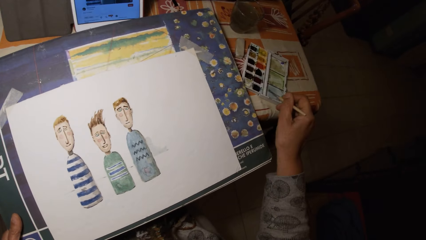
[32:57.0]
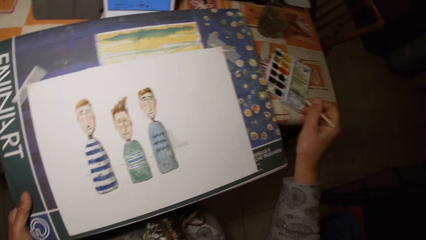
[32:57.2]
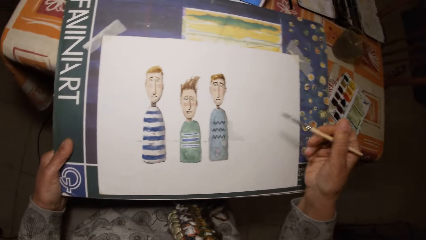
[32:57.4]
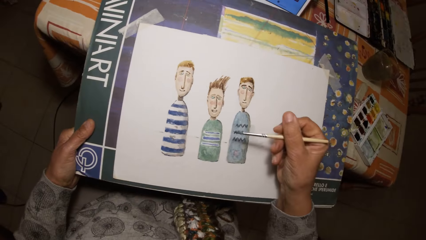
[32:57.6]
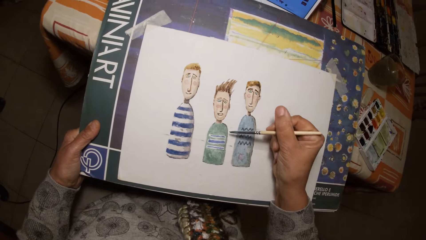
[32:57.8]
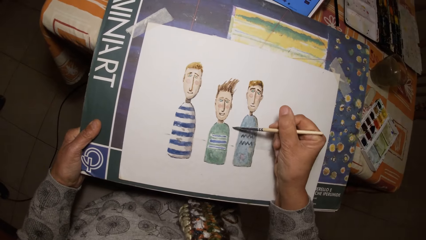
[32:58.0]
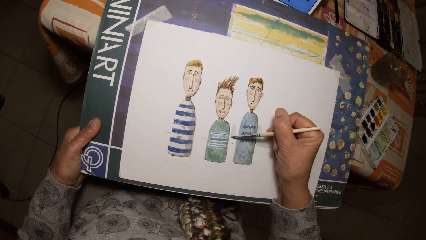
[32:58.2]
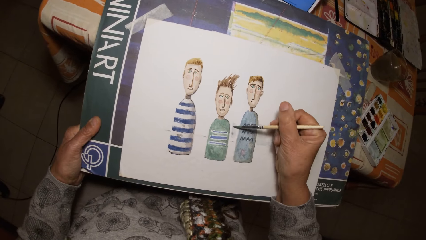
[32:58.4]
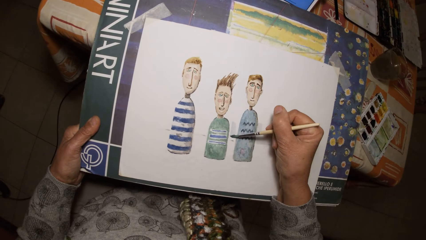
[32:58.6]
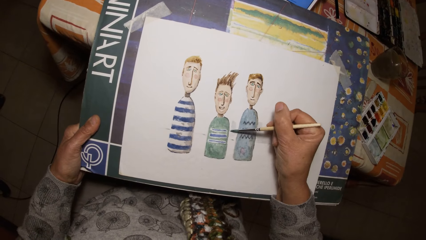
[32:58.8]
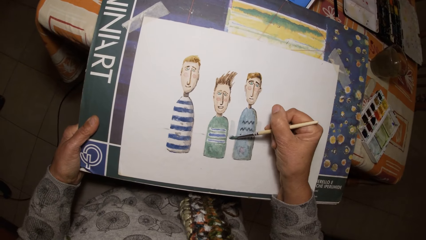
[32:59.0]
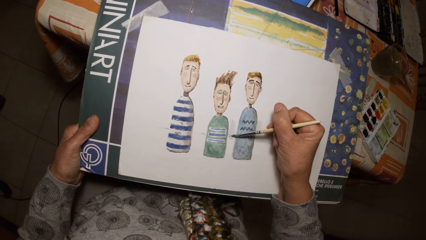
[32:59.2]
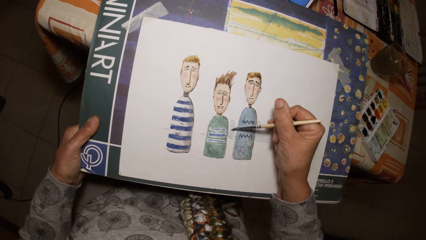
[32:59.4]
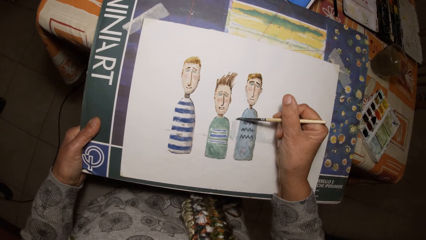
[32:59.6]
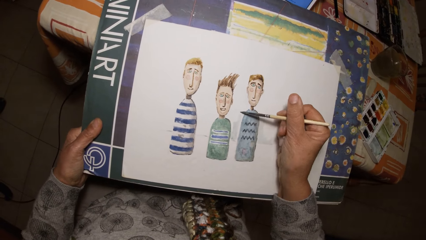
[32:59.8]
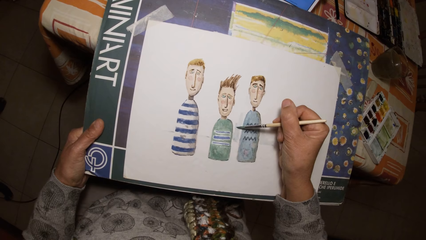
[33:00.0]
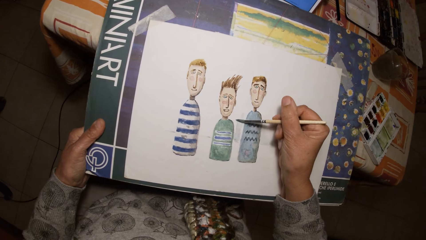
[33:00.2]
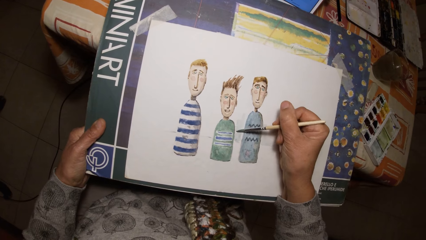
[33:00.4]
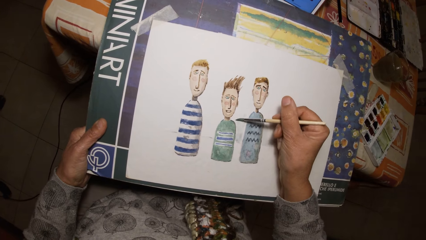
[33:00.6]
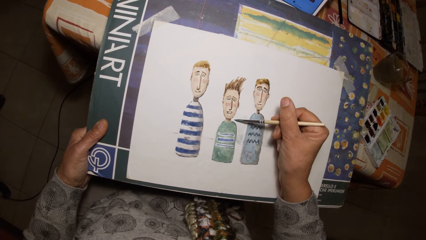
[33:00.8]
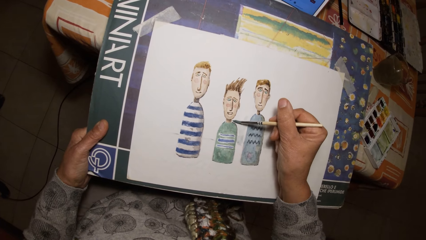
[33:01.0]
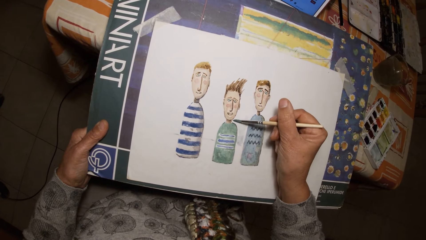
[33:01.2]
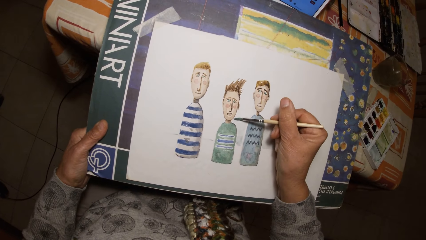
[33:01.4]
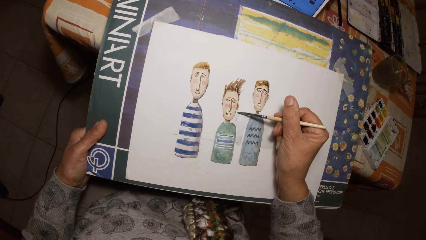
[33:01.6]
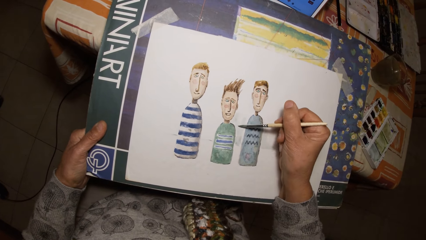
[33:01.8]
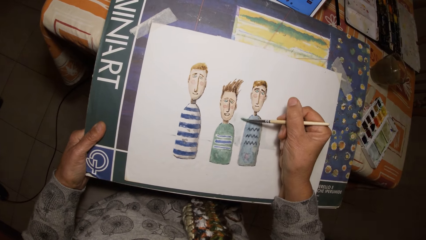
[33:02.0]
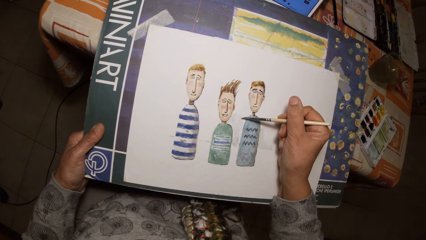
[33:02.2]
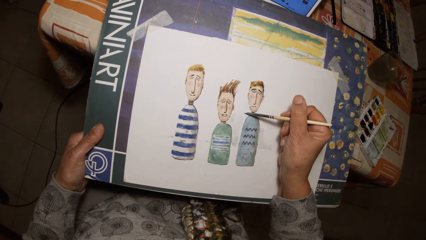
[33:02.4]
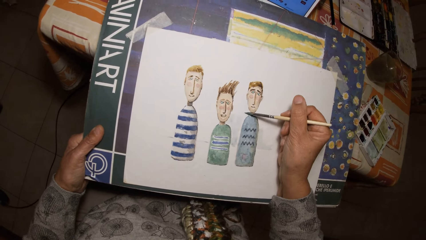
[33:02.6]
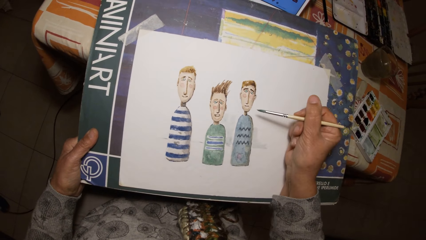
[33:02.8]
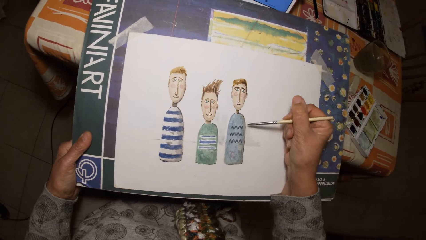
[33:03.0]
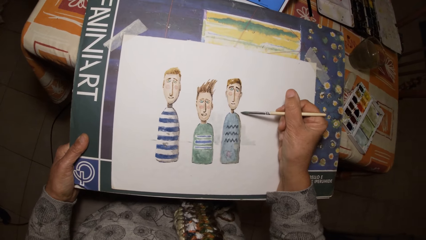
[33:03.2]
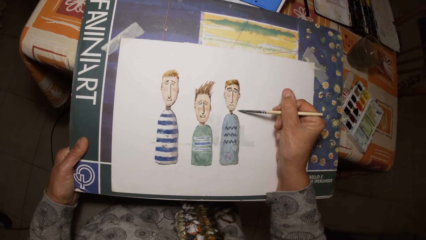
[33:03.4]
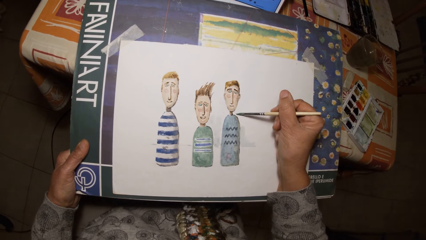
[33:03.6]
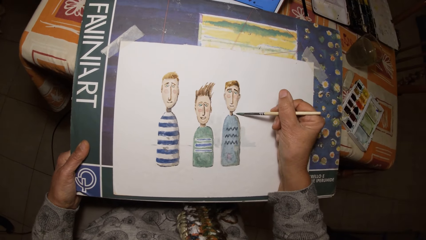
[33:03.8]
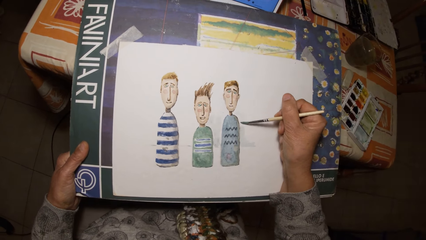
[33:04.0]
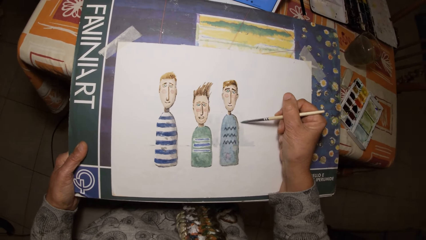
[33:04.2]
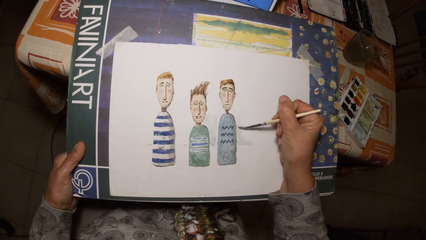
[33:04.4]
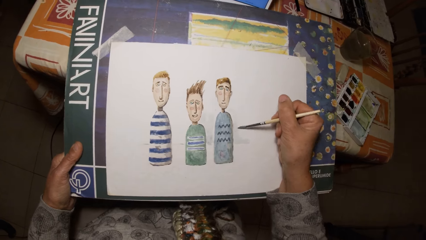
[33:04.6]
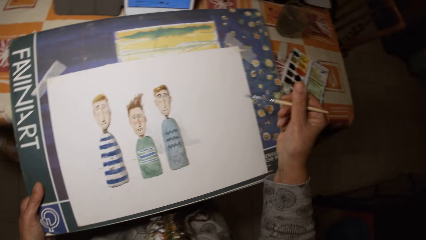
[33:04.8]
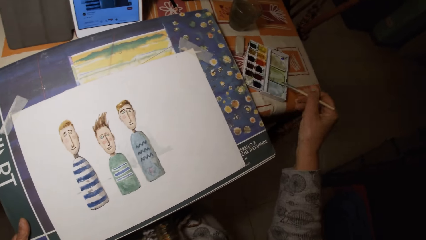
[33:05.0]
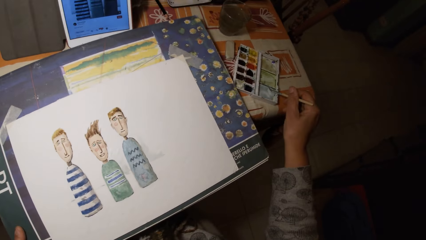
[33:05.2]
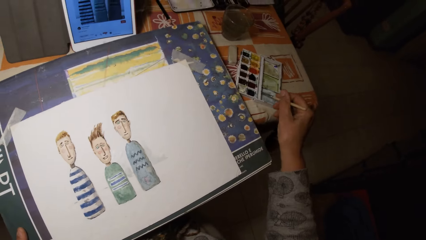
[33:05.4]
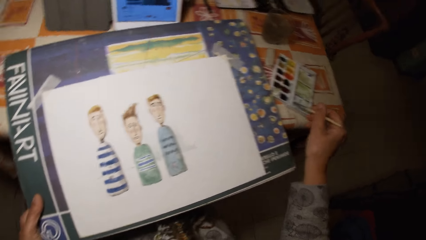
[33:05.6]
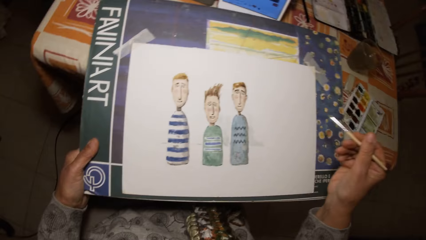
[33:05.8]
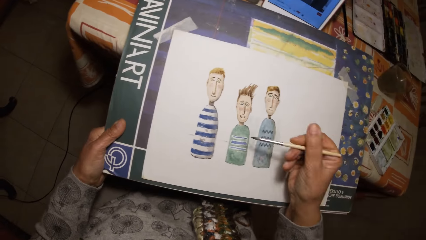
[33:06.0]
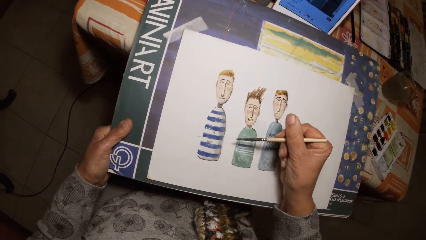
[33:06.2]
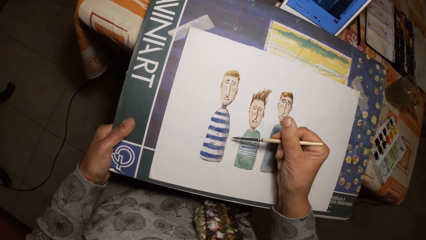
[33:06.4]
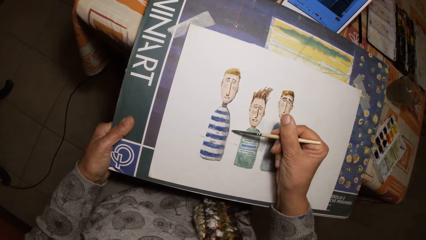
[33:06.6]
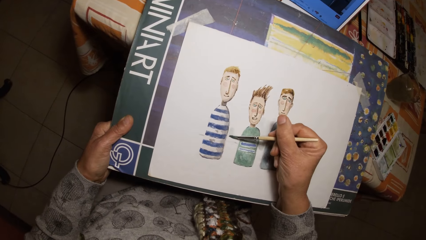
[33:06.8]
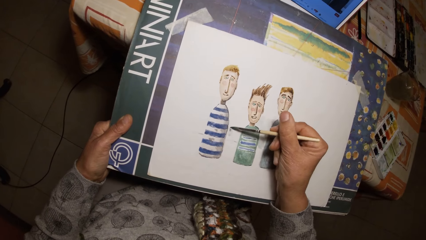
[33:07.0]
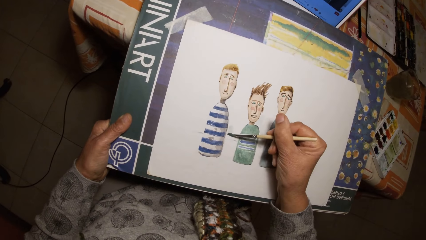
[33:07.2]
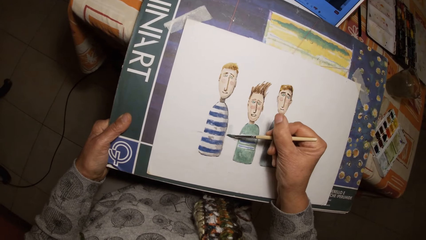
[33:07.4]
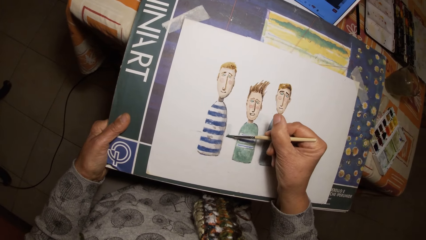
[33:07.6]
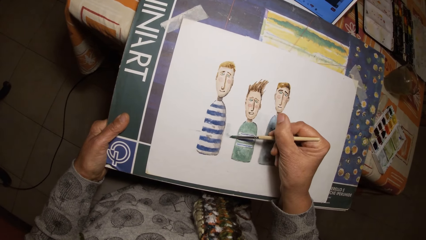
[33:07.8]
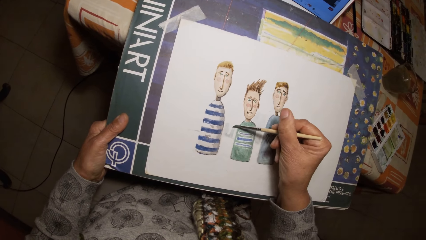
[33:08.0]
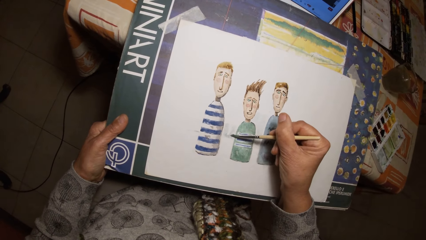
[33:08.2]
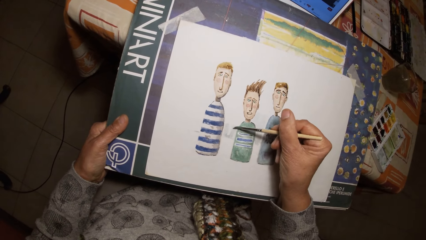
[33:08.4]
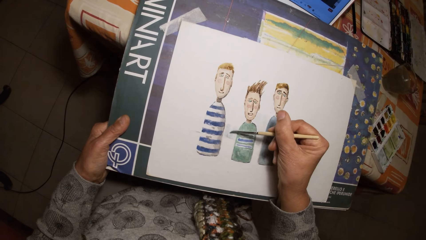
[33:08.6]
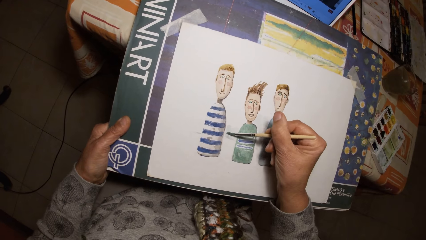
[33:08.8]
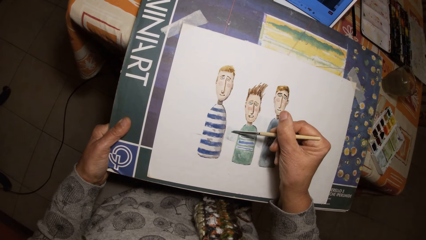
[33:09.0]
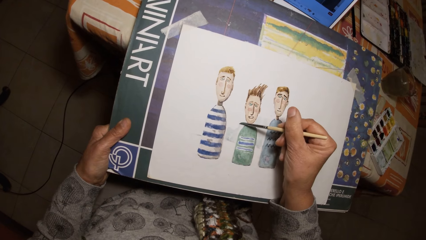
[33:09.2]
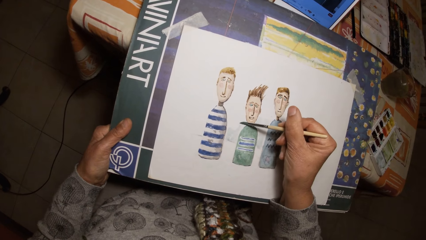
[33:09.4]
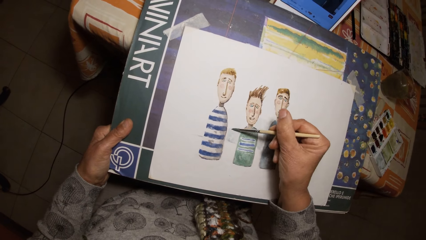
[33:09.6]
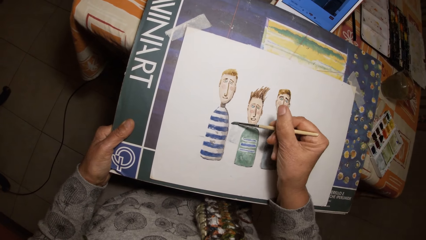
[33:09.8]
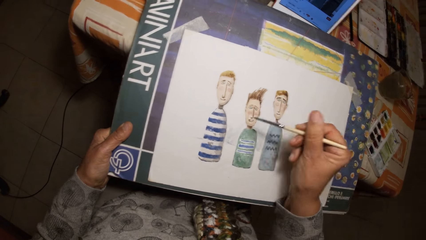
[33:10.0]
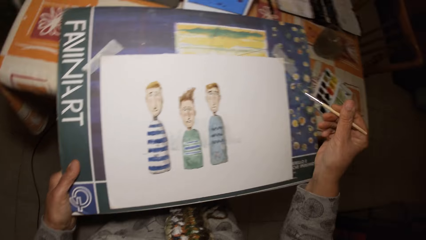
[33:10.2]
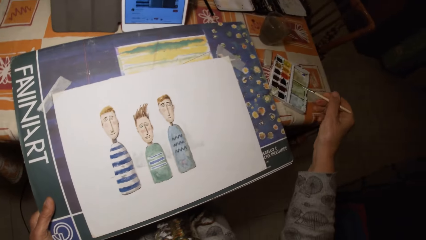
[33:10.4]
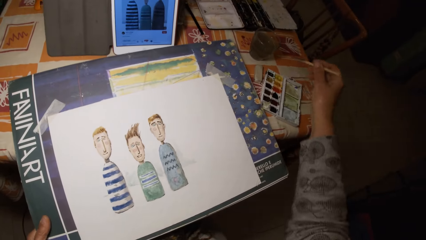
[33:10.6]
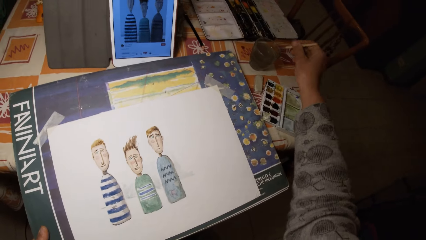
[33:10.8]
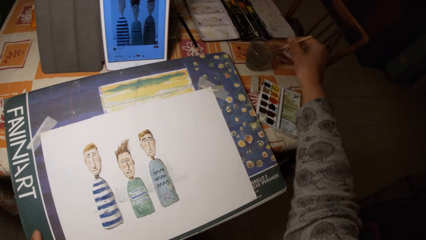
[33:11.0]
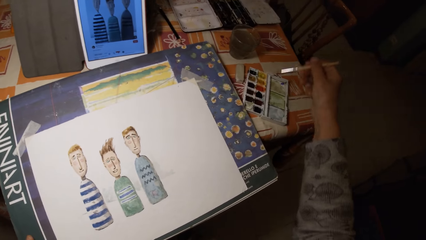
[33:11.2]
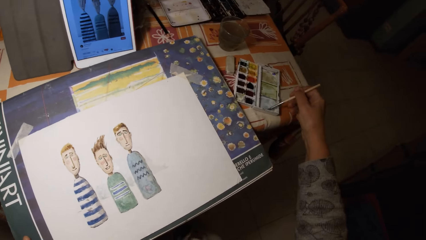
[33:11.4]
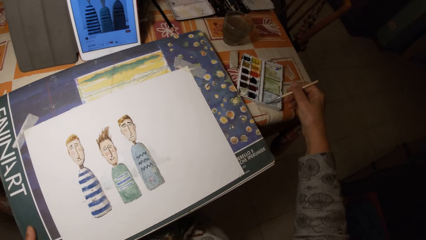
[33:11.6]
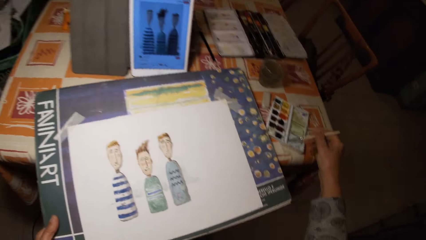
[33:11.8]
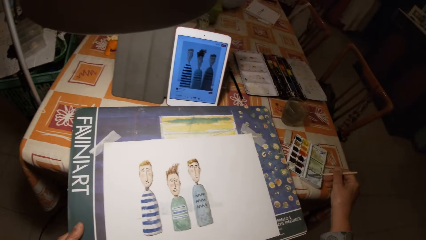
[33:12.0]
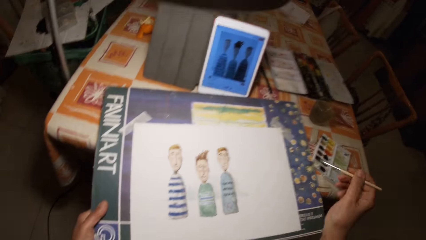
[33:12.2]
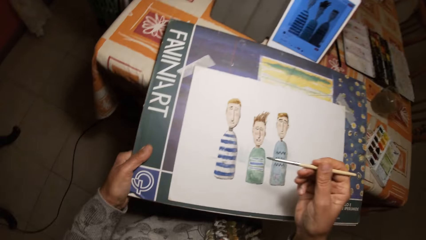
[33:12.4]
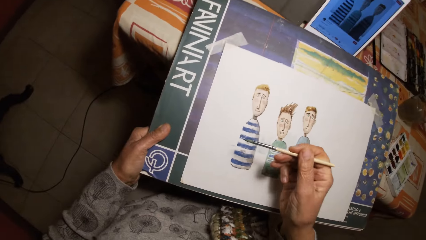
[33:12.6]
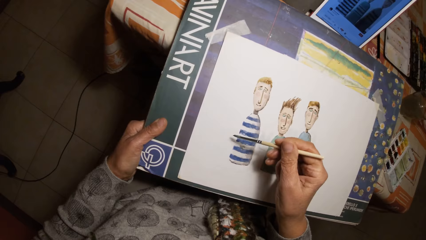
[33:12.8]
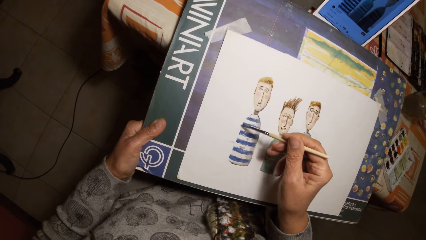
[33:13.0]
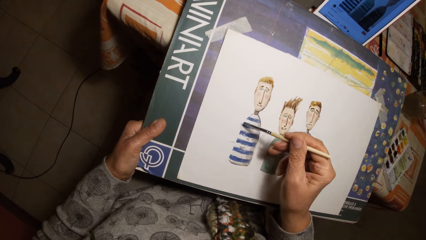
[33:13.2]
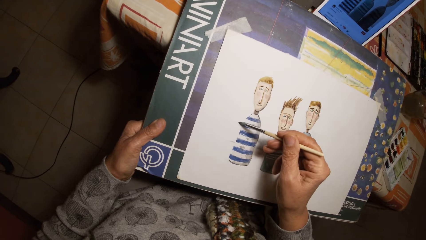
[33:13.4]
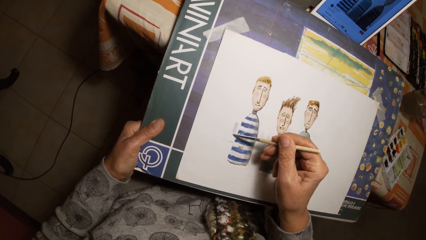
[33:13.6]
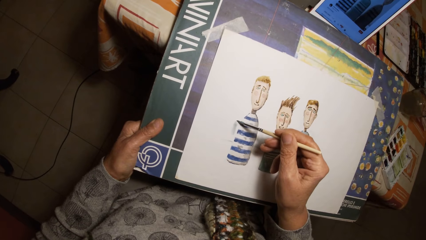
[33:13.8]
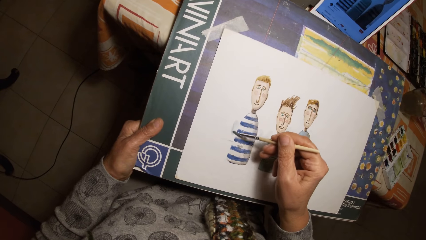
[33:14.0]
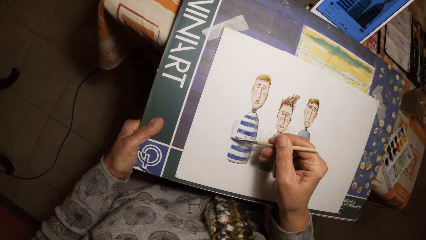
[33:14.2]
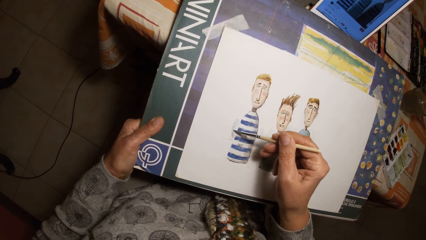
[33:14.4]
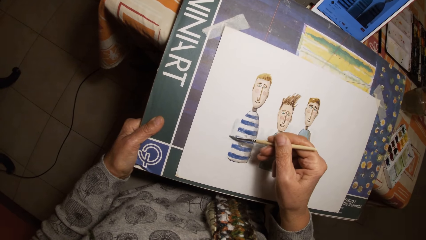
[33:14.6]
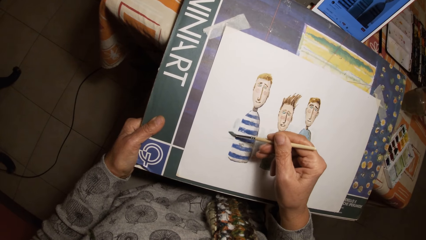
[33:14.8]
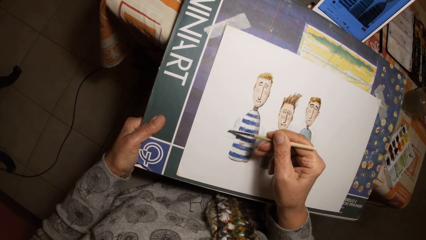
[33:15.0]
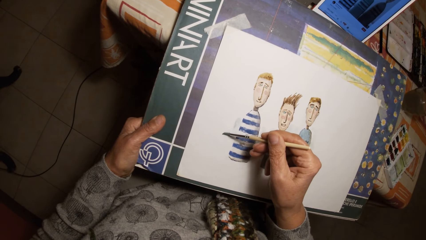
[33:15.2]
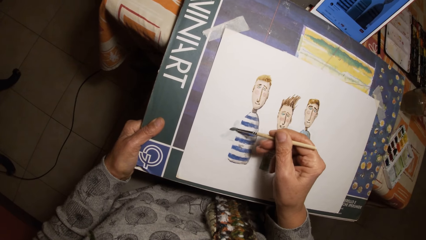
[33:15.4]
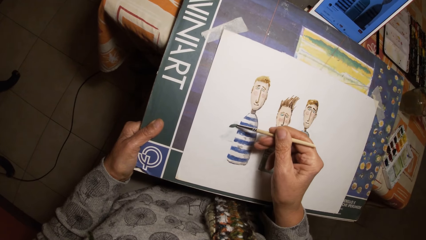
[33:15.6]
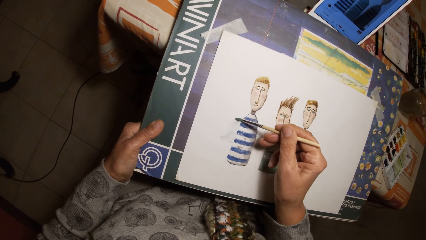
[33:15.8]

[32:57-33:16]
The camera wearer paints the cover of the paint palette with the paint brush in his right hand. He dips the pen brush in the ink container. He draws on the paper with the paint brush in his right hand. He dips the paint brush in his right hand in a paint palette on the table. He draws on the paper with the paint brush in his right hand. He dips the paint brush in his right hand in the cup of water on a table. He dips the paint brush in his right hand in the paint palette on the table. He draws on the paper with the paint brush in his right hand.
